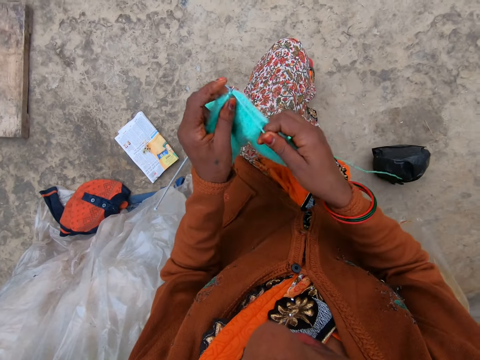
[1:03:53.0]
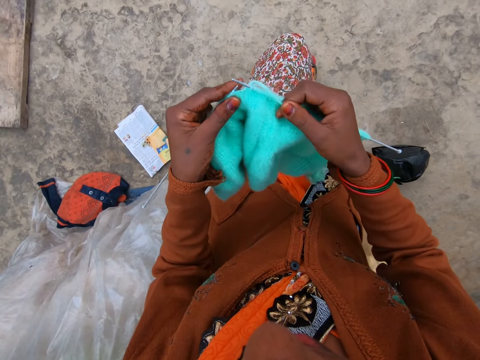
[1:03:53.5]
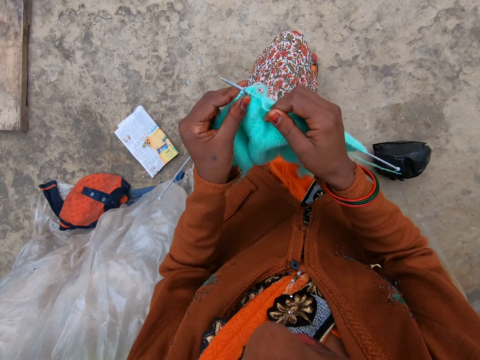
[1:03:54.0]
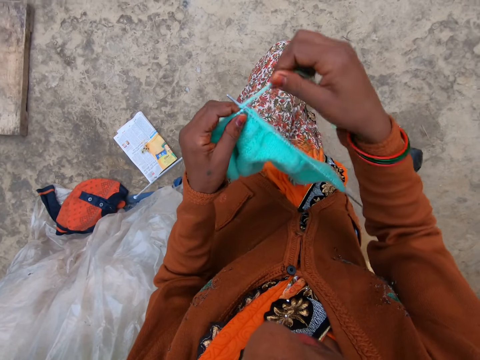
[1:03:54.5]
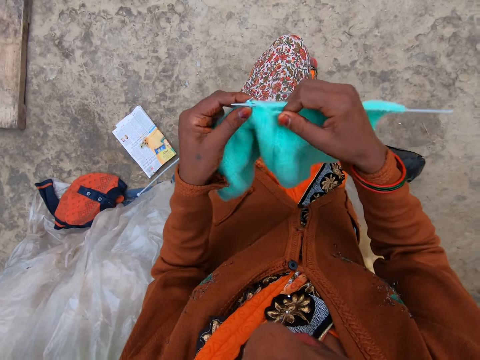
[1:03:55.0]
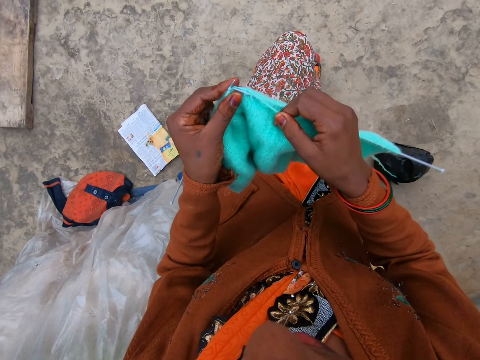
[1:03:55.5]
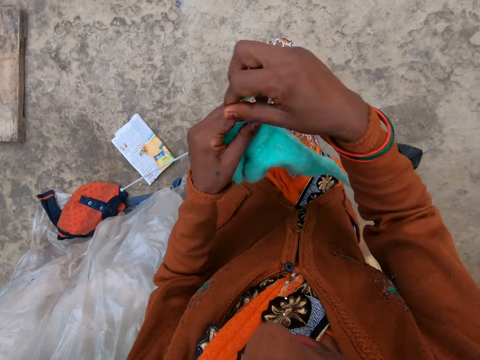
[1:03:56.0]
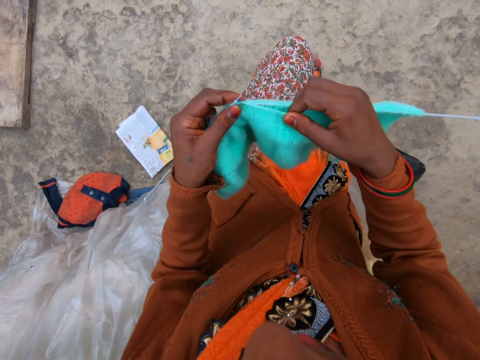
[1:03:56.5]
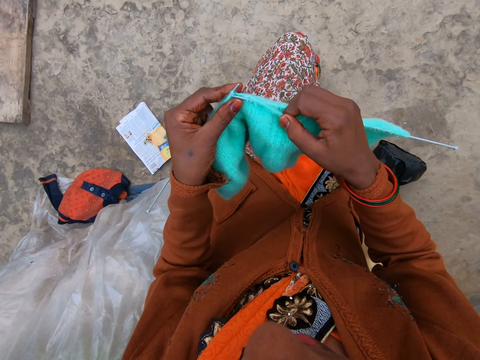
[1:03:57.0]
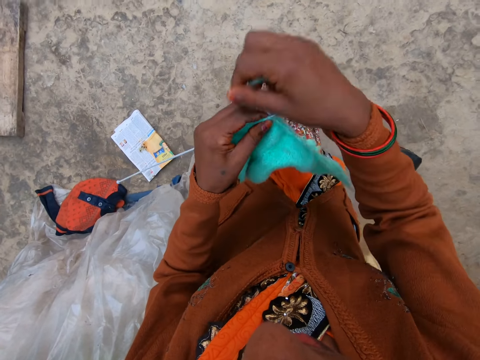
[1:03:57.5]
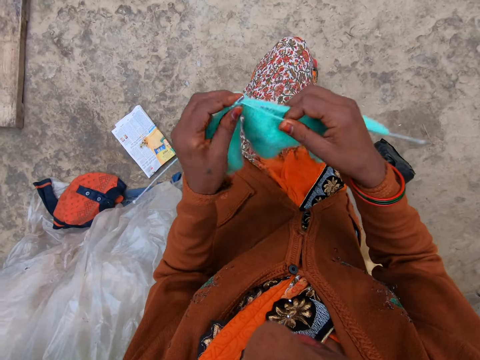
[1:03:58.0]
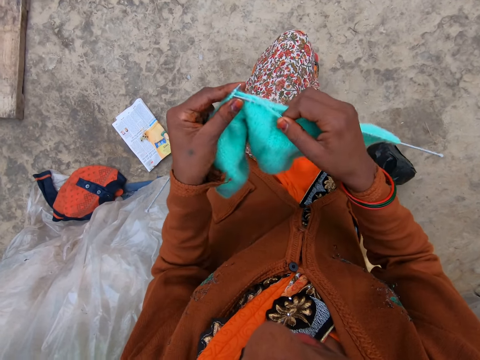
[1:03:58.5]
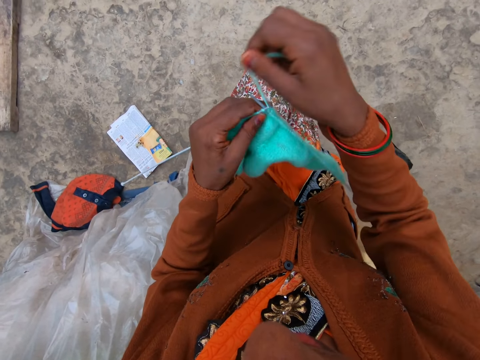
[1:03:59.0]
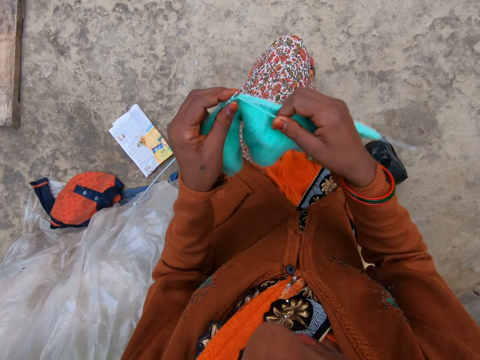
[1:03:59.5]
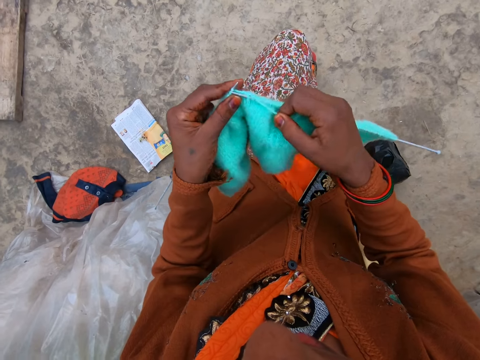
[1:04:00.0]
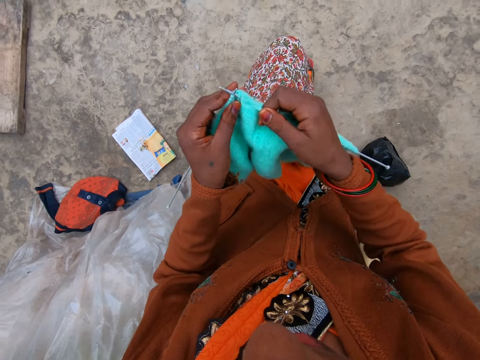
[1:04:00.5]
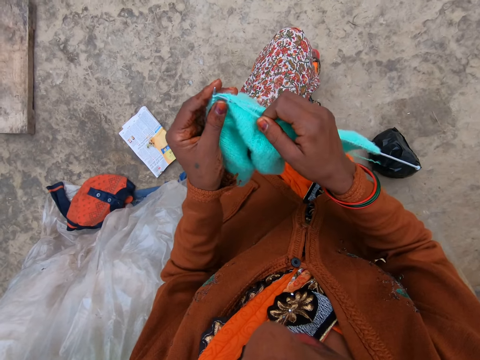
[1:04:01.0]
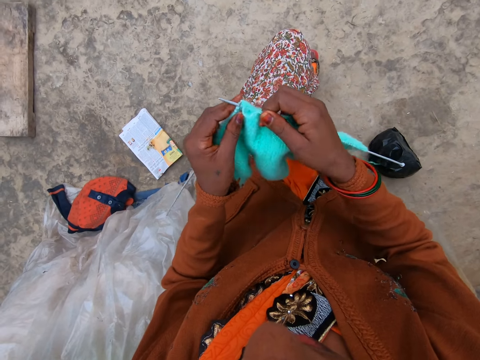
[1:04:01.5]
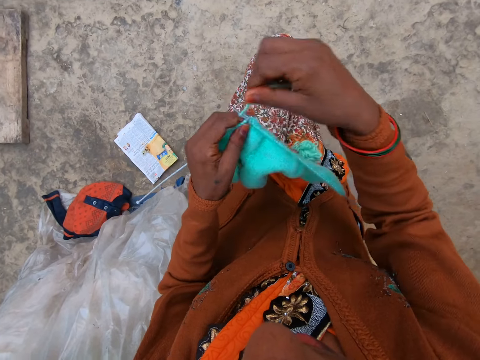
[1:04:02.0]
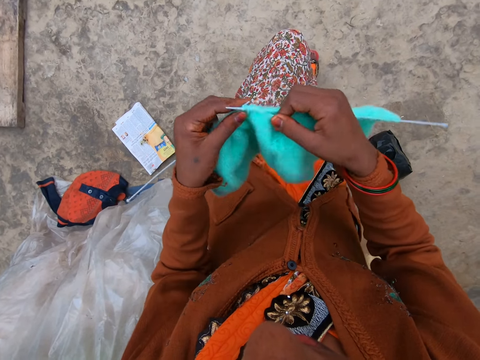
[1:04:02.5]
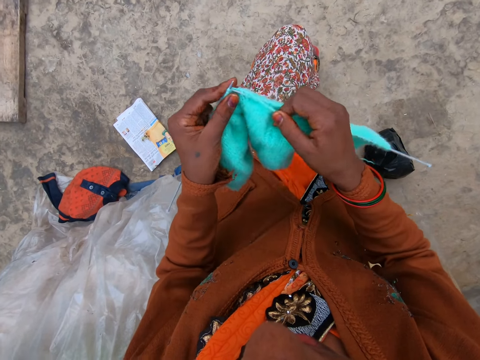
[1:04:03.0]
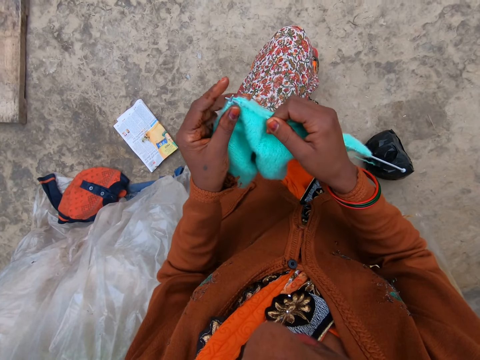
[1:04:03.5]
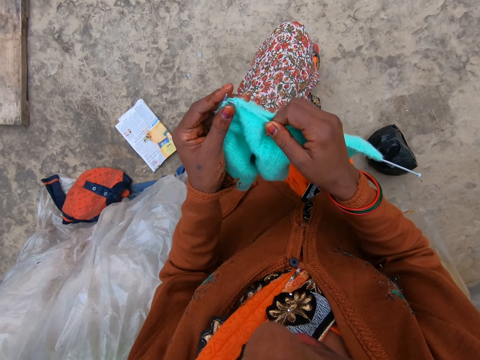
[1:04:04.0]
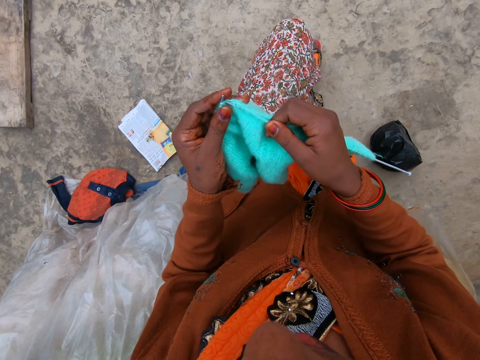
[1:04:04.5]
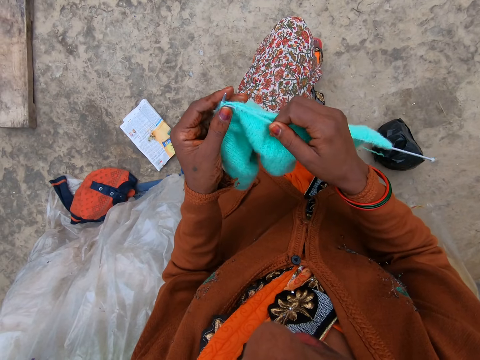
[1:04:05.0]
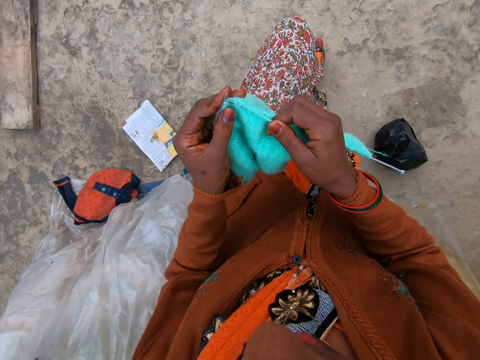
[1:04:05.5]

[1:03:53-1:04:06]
The camera wearer knits a piece of fabric with a knitting needle. They coil a knitting thread on the knitting needle. They knit the piece of fabric with the knitting needle. They coil the knitting thread on the knitting needle. They knit the piece of fabric with the knitting needle. They coil the knitting thread on the knitting needle. They knit the piece of fabric with the knitting needle. They coil the knitting thread on the knitting needle. They knit the piece of fabric with the knitting needle. They coil the knitting thread on the knitting needle. They knit the piece of fabric with the knitting needle.

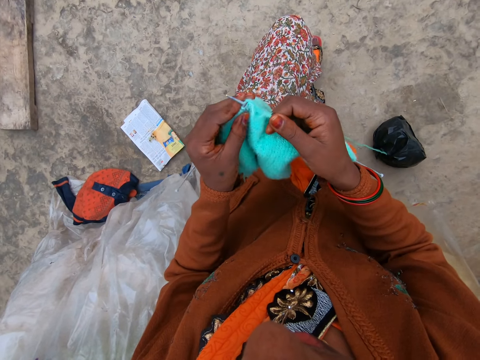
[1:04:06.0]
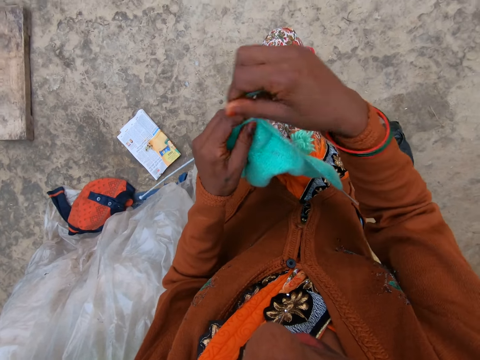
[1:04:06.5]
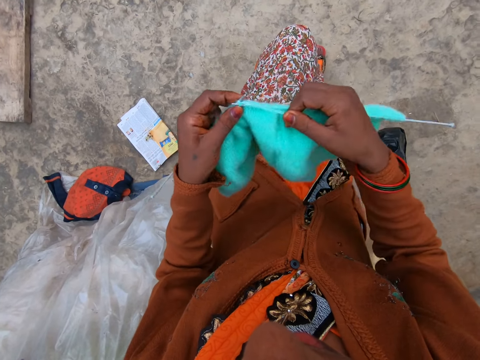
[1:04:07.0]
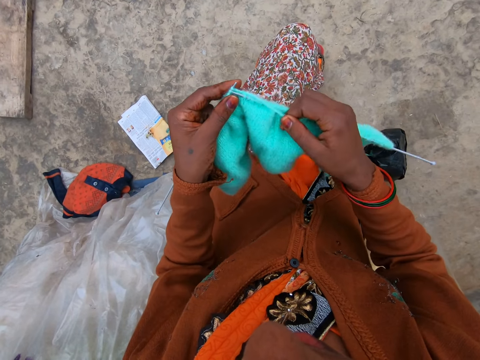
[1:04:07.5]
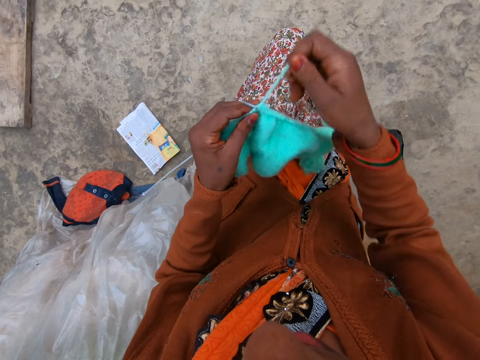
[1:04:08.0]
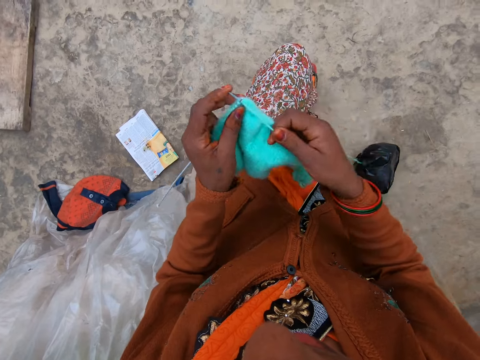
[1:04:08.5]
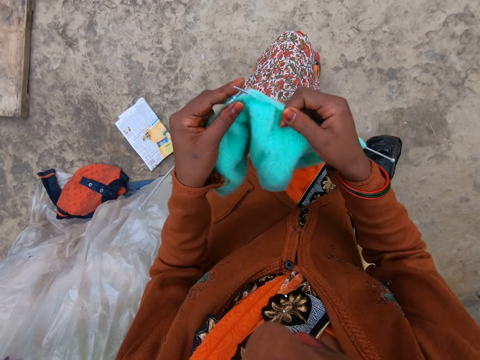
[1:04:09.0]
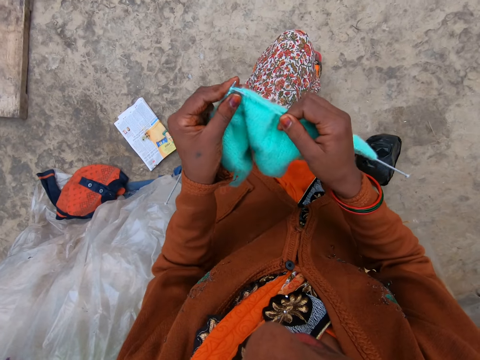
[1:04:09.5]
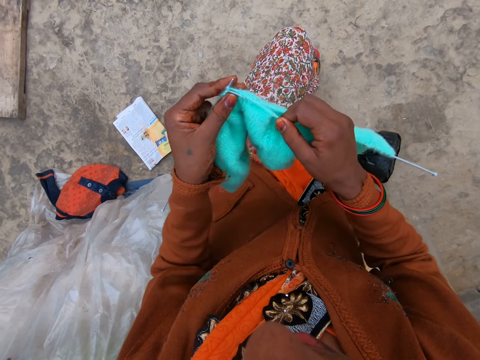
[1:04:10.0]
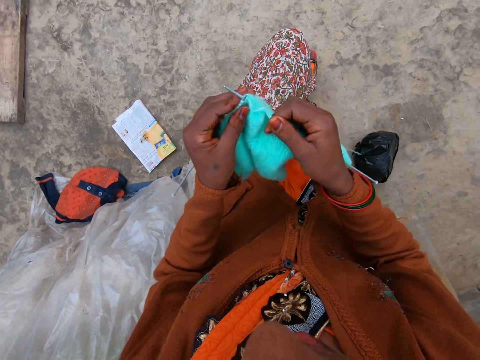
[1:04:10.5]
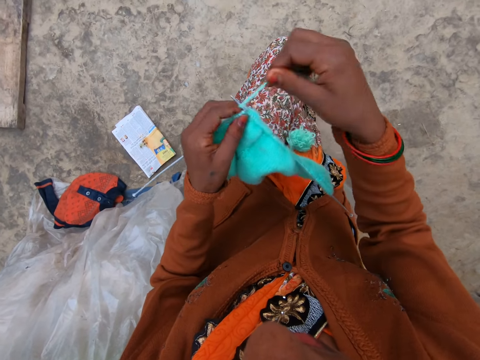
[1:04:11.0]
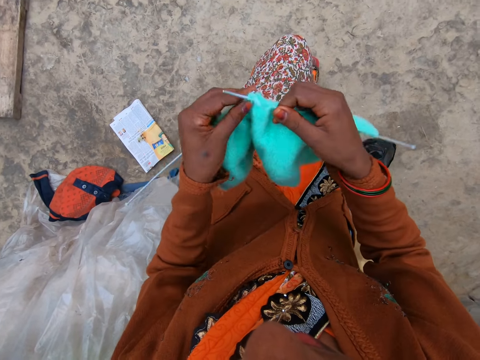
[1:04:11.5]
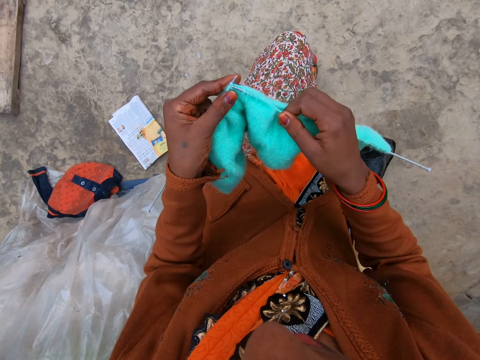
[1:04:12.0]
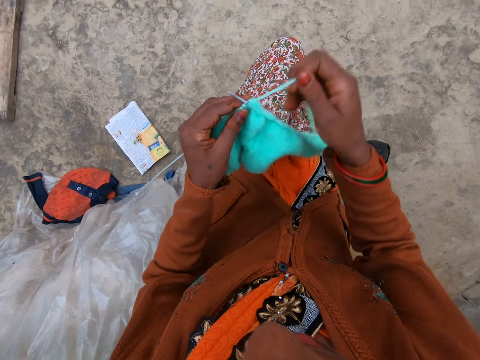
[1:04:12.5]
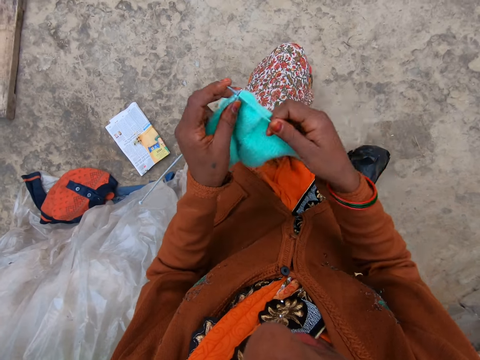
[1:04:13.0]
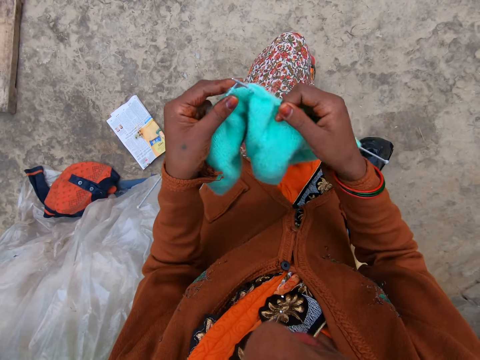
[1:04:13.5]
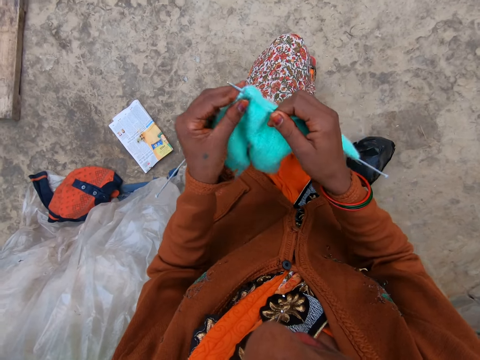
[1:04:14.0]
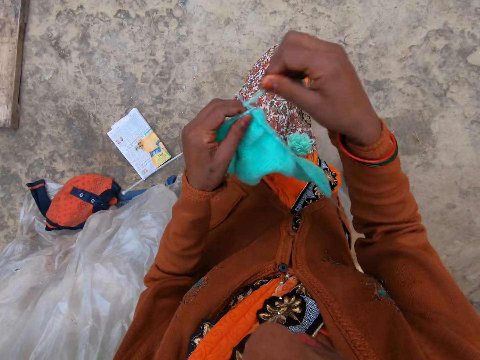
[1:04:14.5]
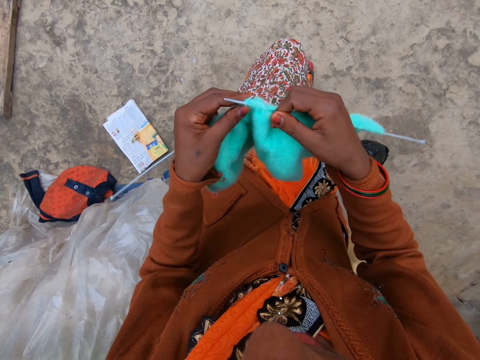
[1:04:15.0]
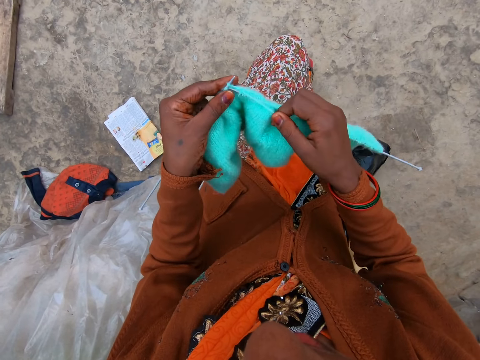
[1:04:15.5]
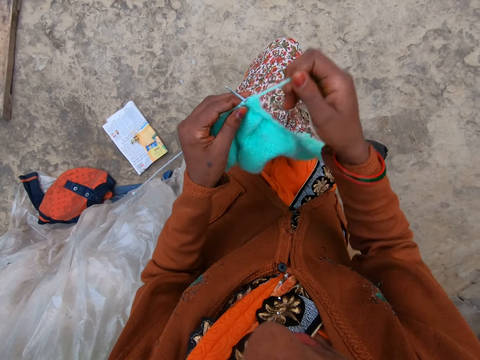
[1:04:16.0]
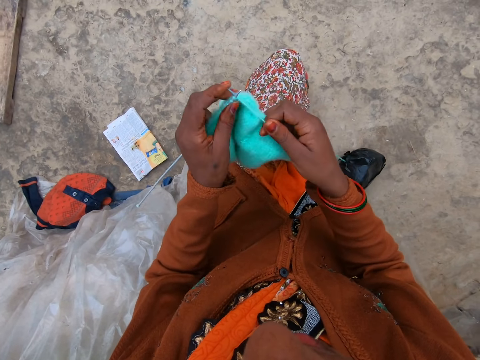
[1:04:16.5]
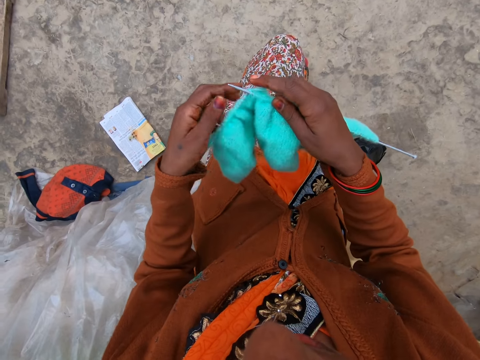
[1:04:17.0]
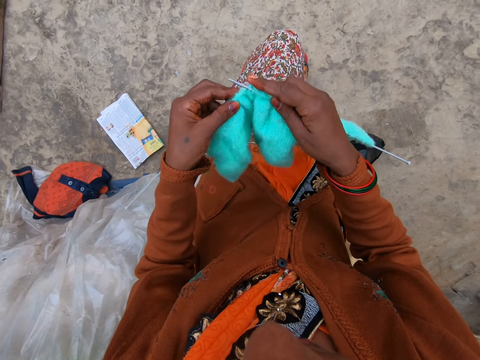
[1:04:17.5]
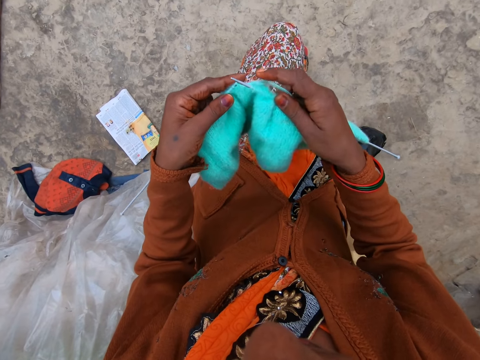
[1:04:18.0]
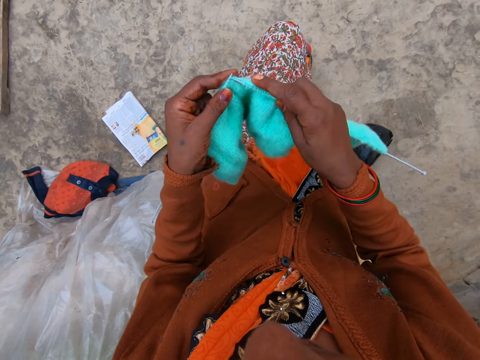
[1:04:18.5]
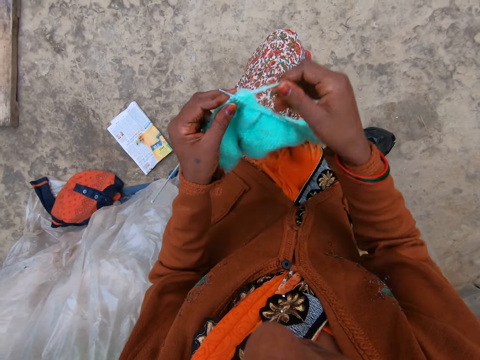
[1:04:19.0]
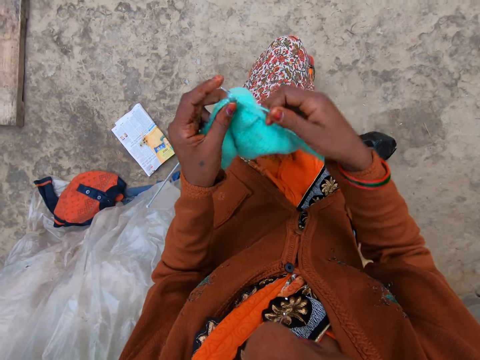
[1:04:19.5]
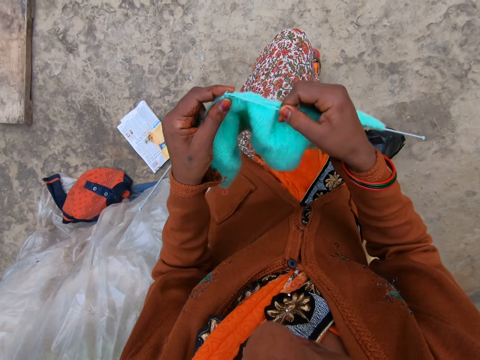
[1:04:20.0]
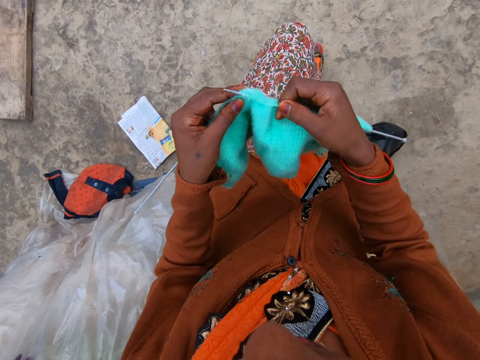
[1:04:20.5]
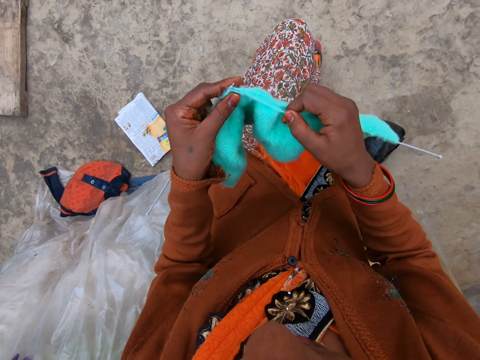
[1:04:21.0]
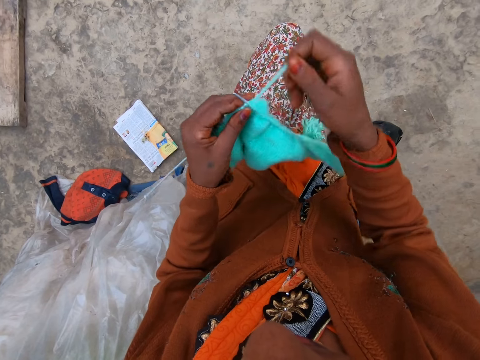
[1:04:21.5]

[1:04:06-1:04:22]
The camera wearer coils a knitting thread on a knitting needle. They knit a piece of fabric with the knitting needle. They coil the knitting thread on the knitting needle. They knit the piece of fabric with the knitting needle. They coil the knitting thread on the knitting needle. They knit the piece of fabric with the knitting needle. They coil the knitting thread on the knitting needle. They knit the piece of fabric with the knitting needle. They coil the knitting thread on the knitting needle. They knit the piece of fabric with the knitting needle. They coil the knitting thread on the knitting needle. They knit the piece of fabric with the knitting needle. They coil the knitting thread on the knitting needle. They knit the piece of fabric with the knitting needle.
